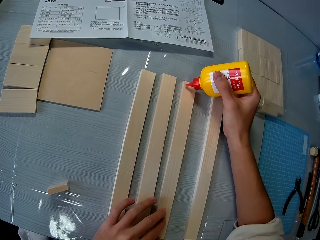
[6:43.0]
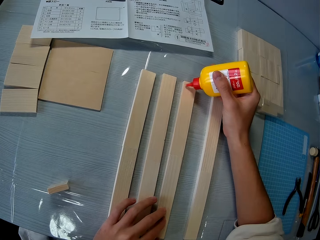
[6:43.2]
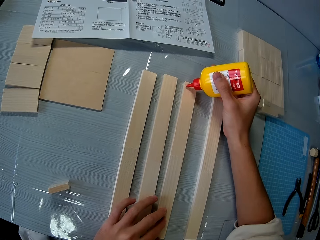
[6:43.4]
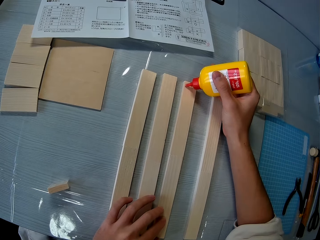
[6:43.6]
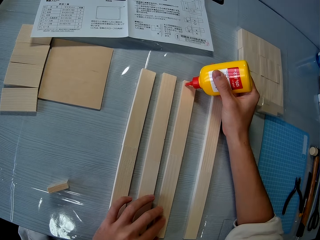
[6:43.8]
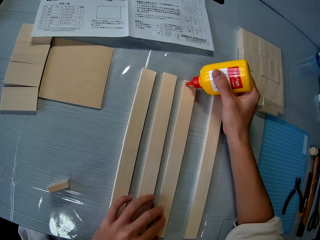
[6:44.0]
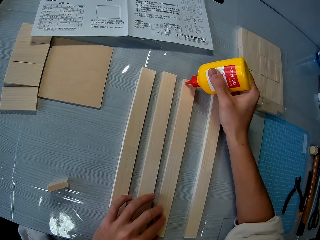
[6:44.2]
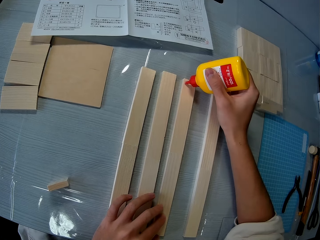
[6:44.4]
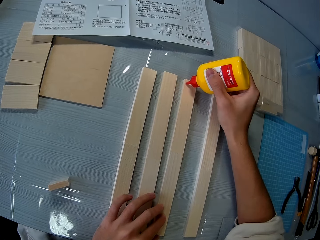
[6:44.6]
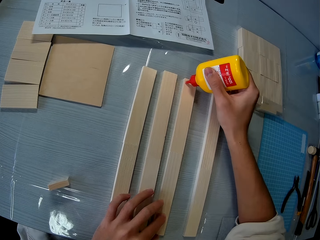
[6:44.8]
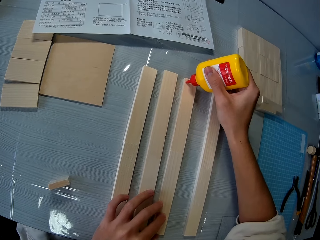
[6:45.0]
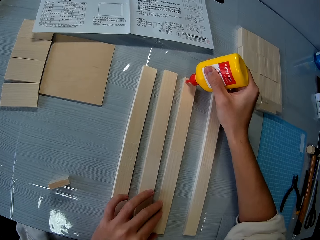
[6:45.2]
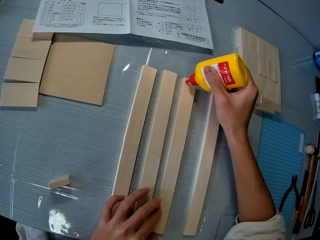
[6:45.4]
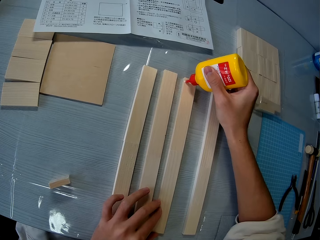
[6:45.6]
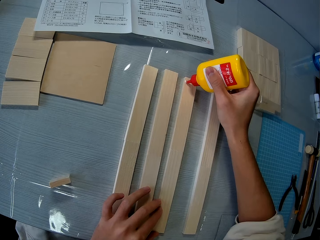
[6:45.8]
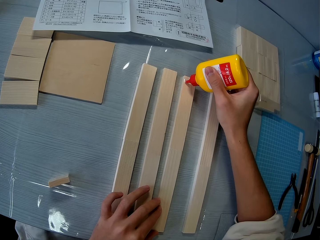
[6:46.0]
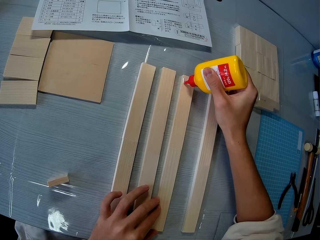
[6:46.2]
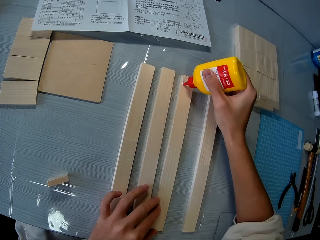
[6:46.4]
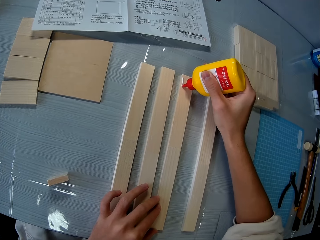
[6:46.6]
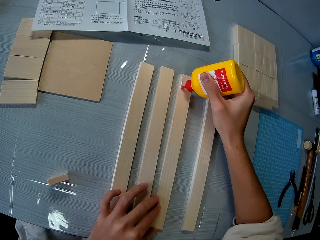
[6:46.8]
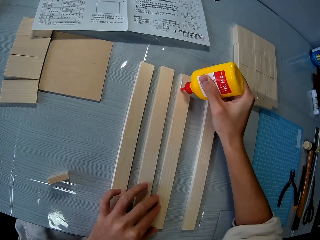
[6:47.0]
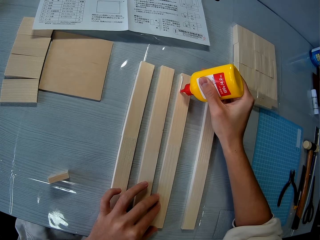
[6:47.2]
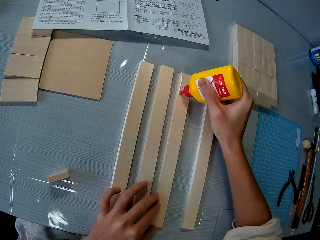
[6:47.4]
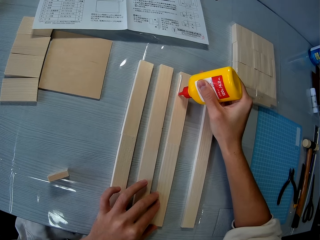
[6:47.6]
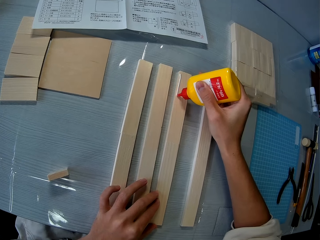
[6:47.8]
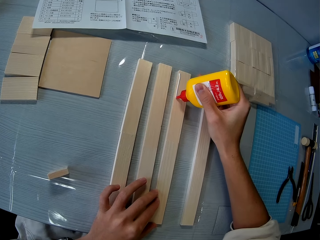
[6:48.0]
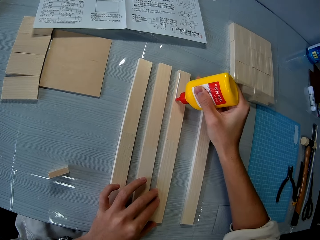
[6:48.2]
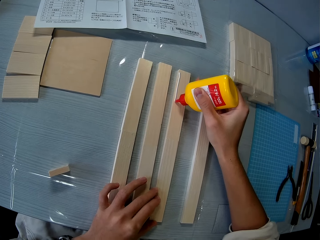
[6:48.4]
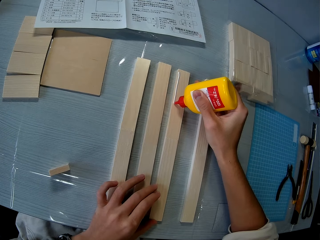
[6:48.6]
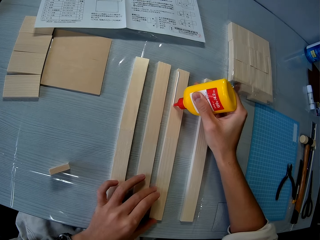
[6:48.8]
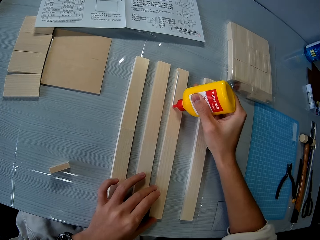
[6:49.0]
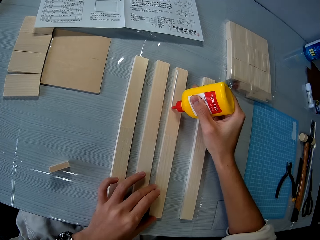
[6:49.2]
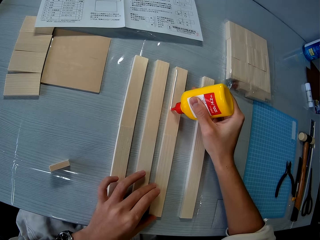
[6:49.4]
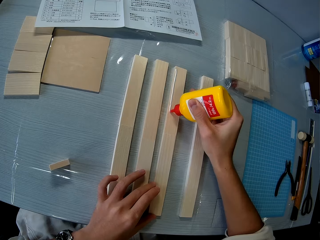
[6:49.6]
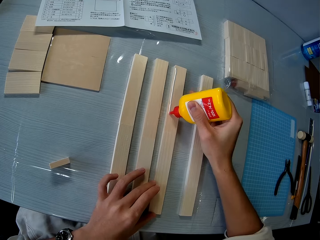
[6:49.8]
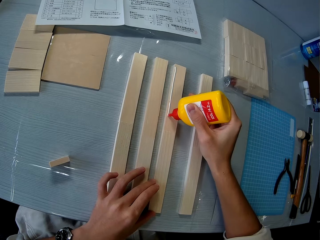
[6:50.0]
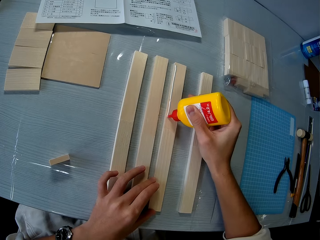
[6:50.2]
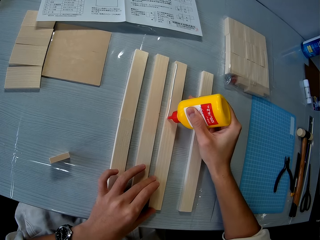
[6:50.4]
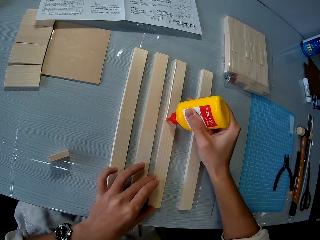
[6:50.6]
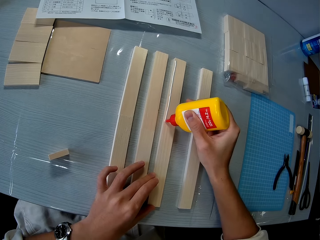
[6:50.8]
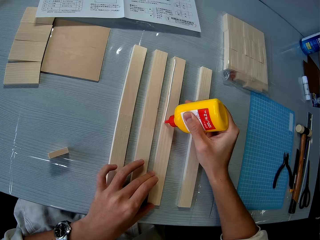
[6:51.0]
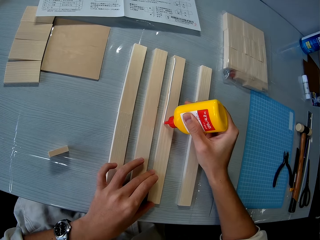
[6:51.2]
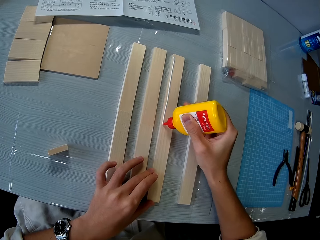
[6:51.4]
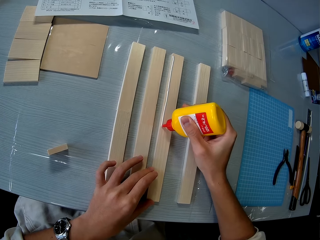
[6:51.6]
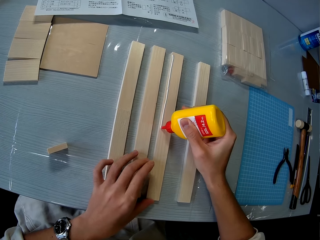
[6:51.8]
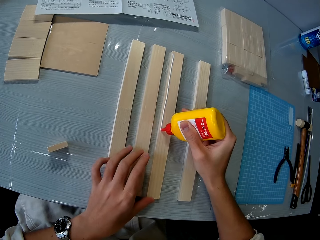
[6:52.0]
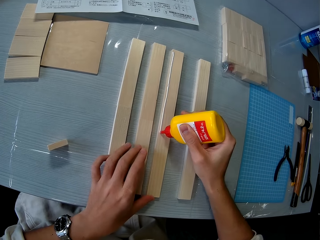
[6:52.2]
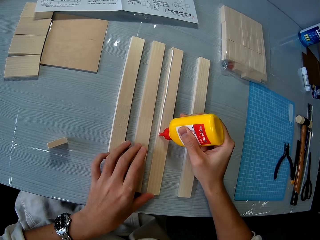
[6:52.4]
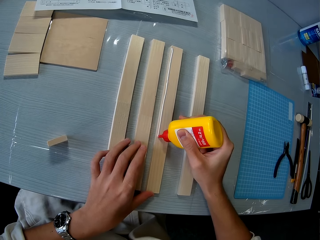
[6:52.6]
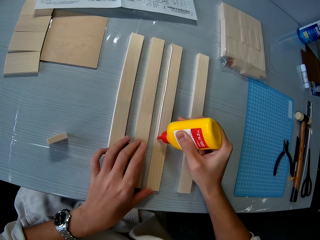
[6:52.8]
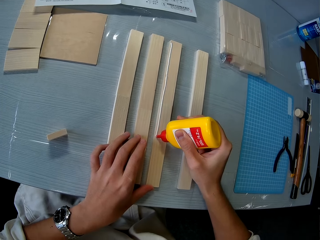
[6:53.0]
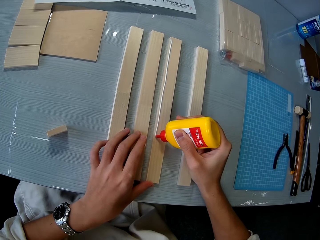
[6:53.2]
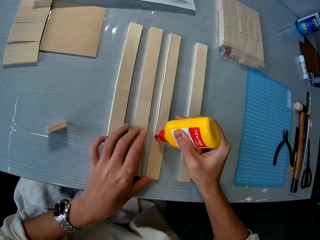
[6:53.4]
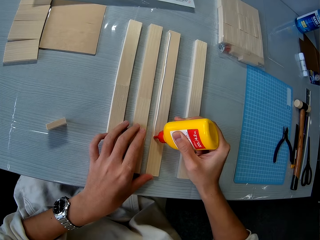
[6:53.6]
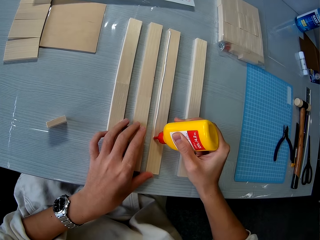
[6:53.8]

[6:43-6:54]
The camera wearer pours glue on one of the glued pieces of wood on the table.

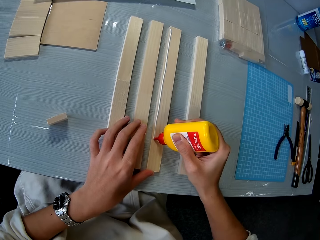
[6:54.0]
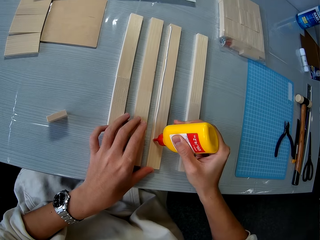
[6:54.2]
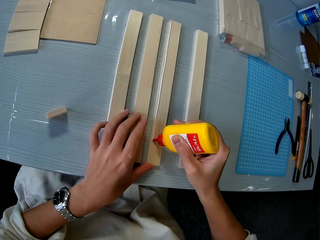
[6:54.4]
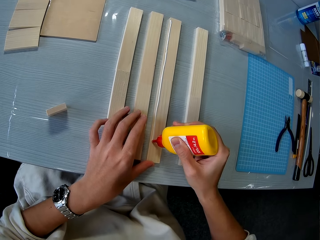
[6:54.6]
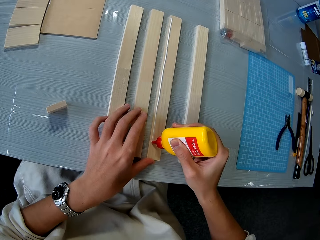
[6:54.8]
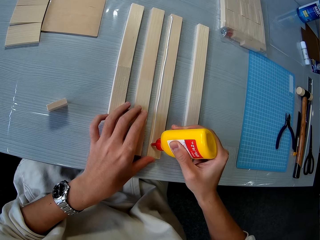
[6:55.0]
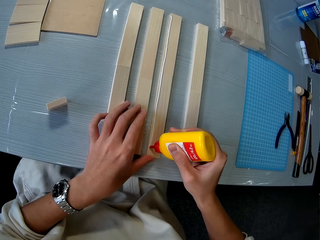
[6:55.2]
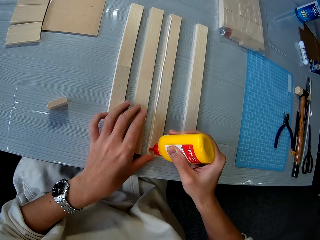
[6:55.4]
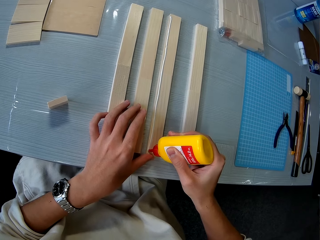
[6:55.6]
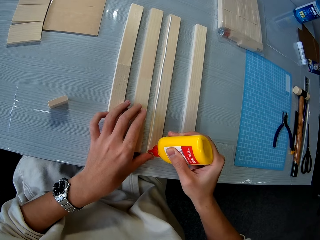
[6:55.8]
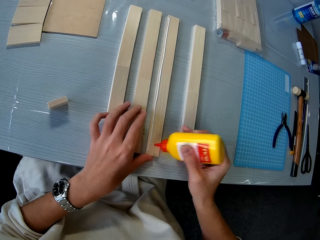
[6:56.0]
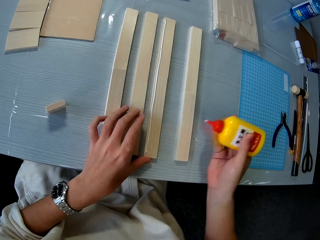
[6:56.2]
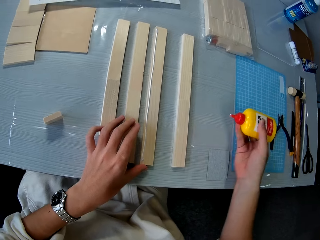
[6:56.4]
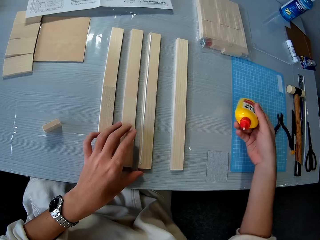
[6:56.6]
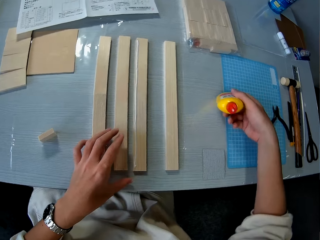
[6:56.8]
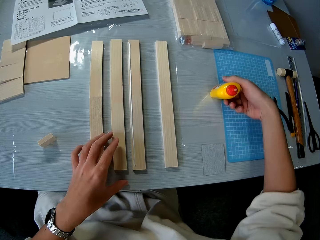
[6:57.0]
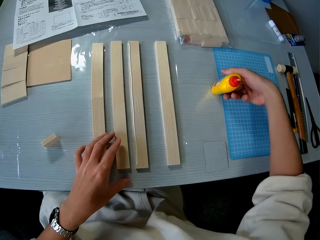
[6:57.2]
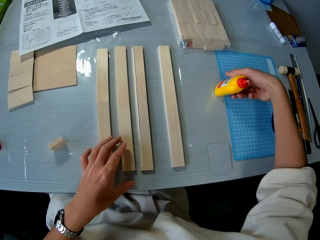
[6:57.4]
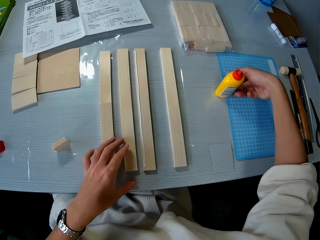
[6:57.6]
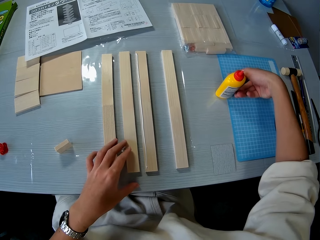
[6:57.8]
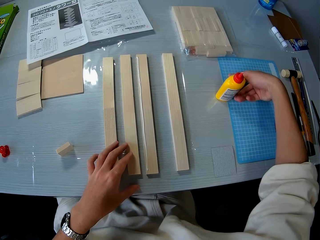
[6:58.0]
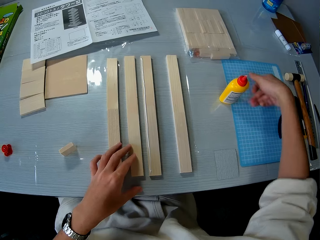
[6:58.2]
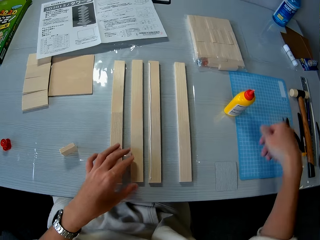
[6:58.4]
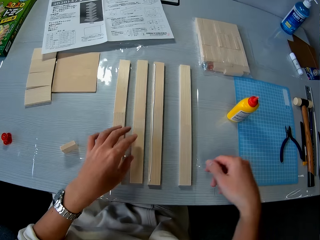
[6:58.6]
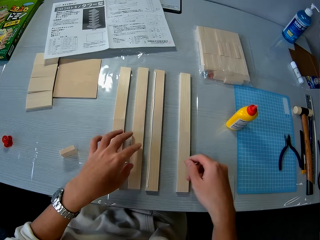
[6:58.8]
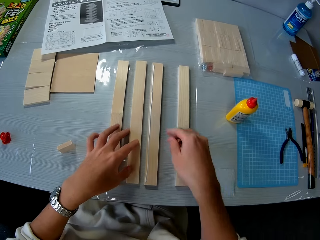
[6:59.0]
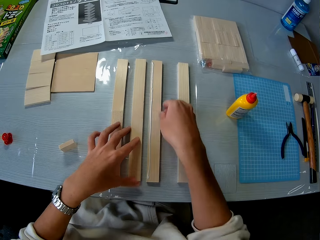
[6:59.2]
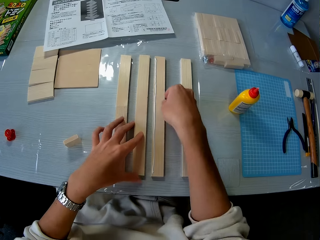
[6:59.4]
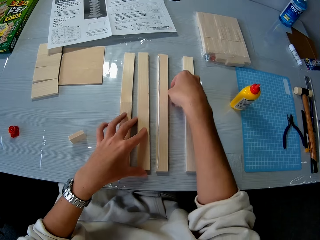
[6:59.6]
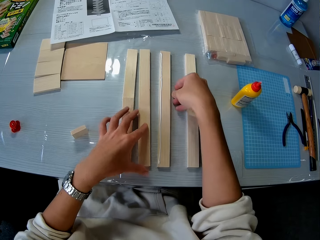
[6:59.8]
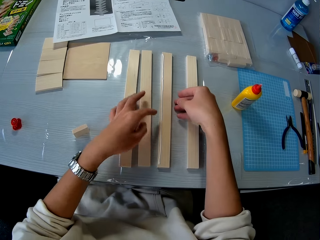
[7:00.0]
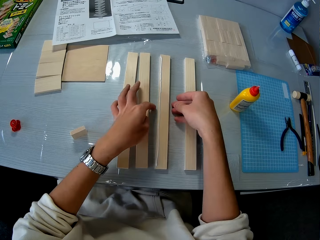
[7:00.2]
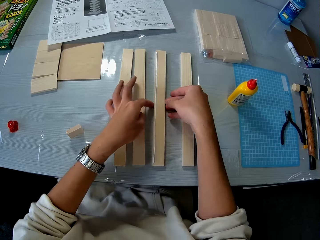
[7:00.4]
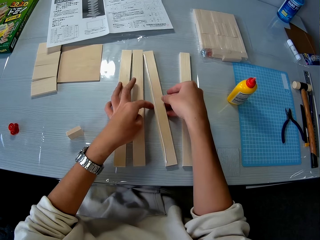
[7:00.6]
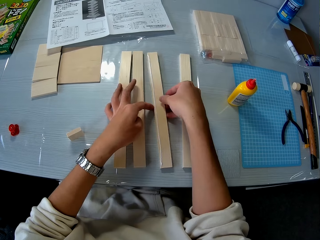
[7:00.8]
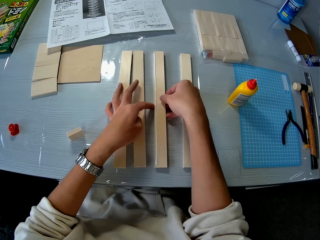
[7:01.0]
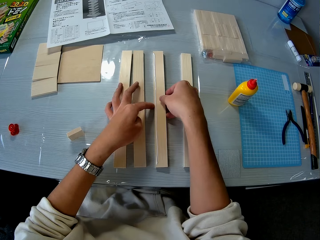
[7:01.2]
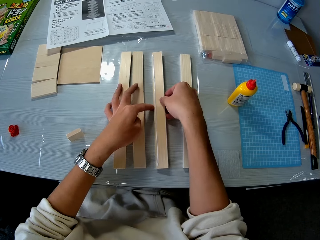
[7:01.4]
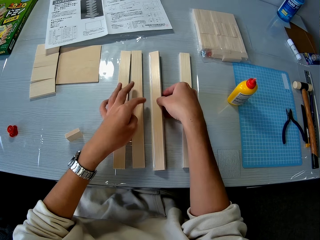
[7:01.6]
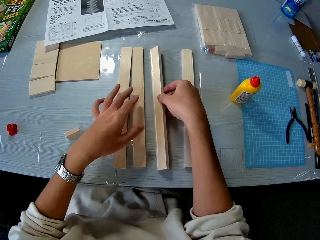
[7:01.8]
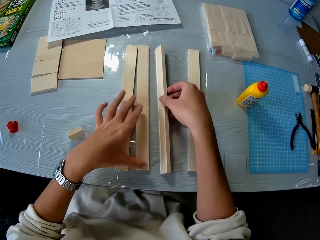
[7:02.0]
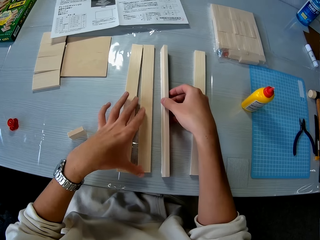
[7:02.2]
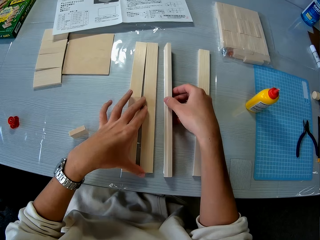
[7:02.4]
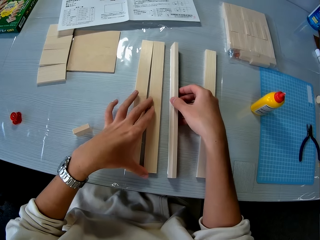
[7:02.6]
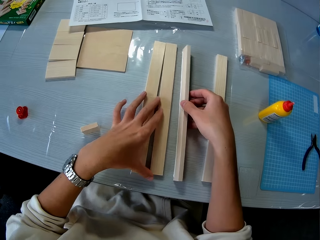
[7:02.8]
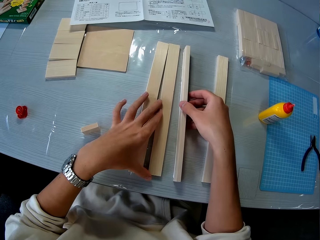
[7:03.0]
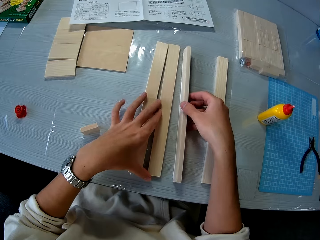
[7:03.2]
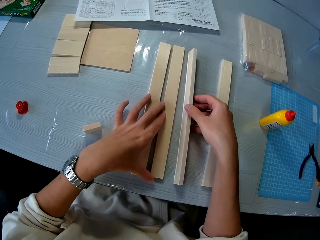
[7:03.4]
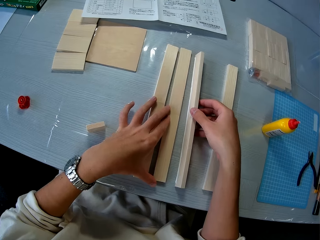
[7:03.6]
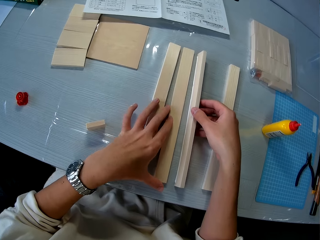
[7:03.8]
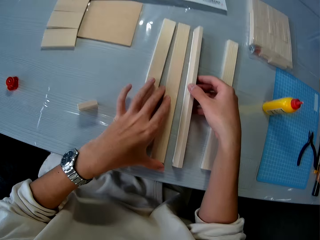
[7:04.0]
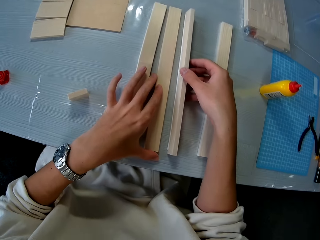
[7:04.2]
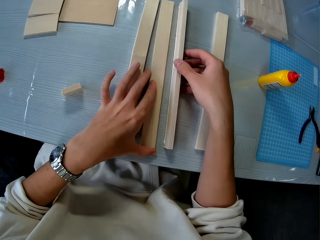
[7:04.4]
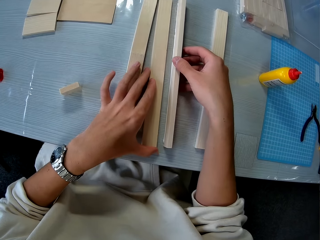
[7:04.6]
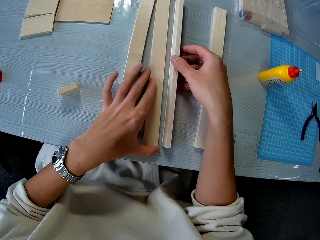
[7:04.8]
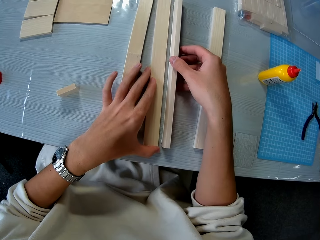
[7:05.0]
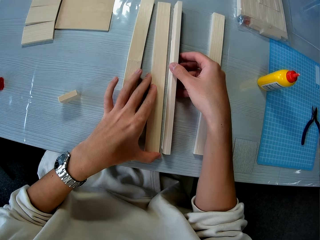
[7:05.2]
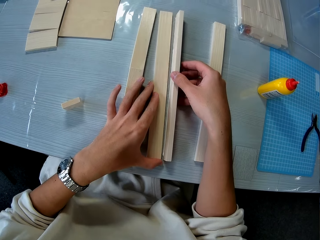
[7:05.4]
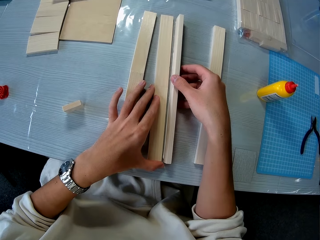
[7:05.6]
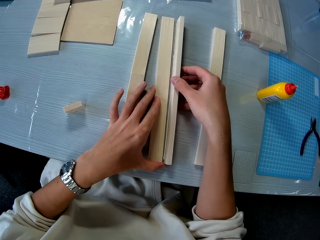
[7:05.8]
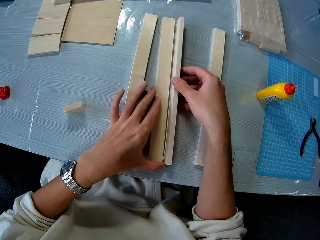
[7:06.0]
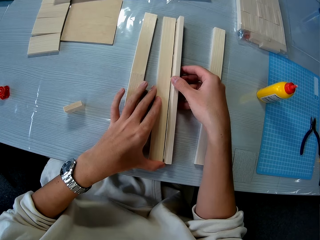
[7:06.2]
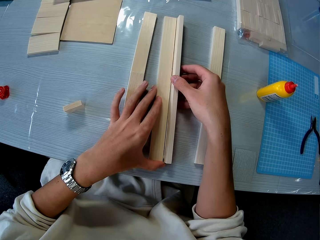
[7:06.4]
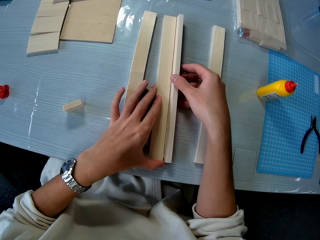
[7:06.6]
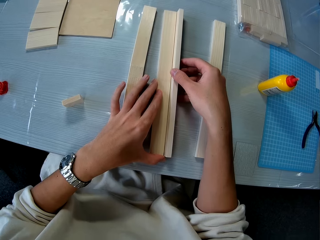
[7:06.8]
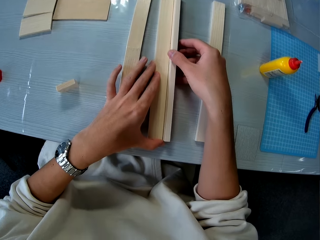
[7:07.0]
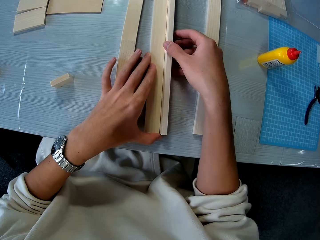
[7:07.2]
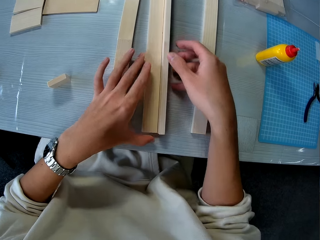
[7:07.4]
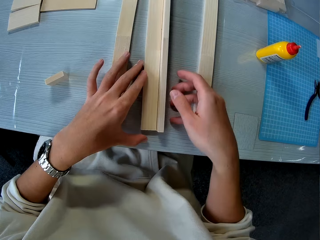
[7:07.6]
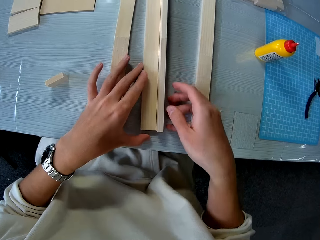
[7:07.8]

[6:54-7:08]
The camera wearer drops the bottle of glue on the table. They pick up the piece of wood and glue two pieces of wood together with both hands. They glue the pieces of wood together.
